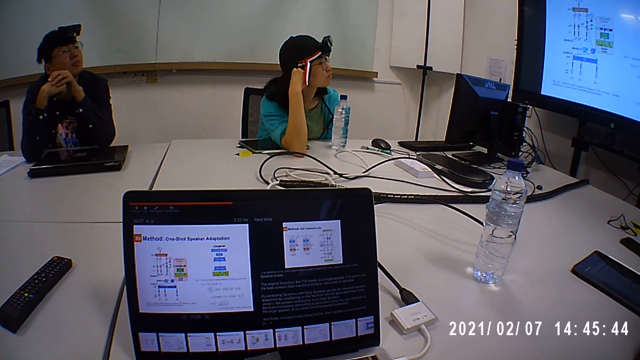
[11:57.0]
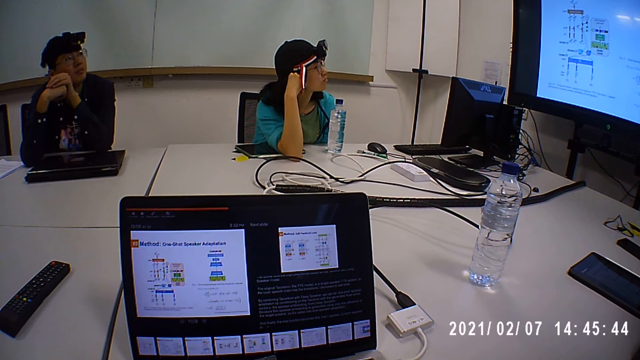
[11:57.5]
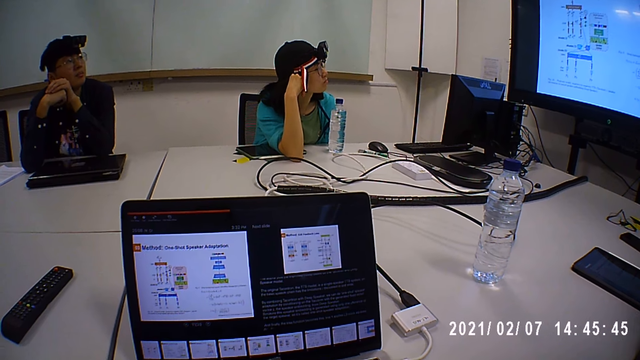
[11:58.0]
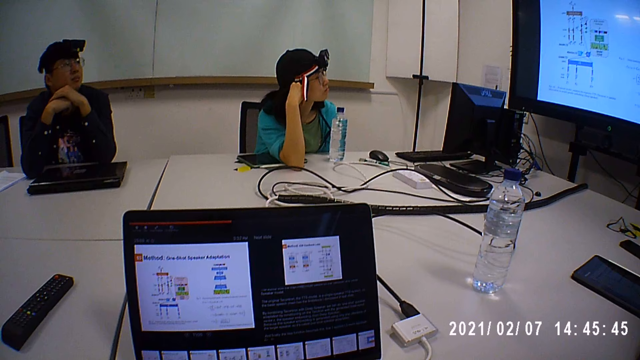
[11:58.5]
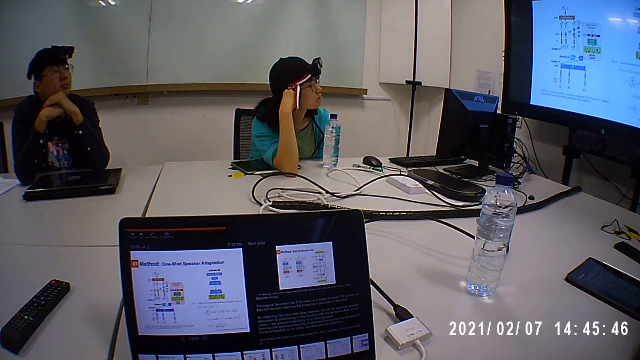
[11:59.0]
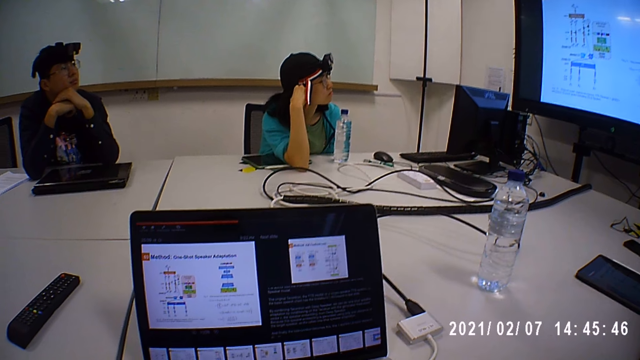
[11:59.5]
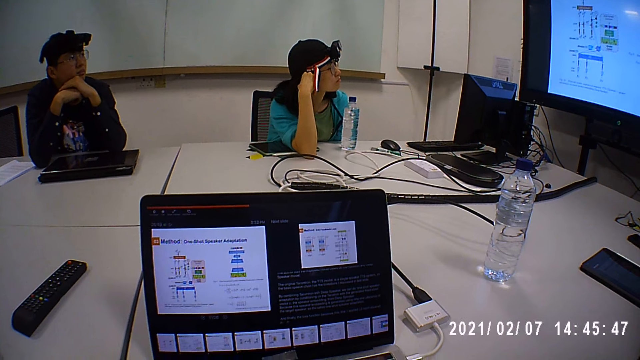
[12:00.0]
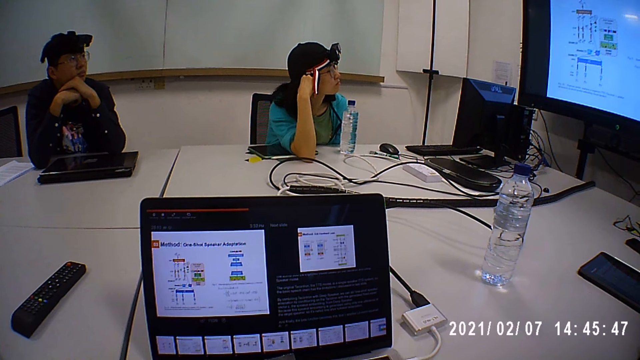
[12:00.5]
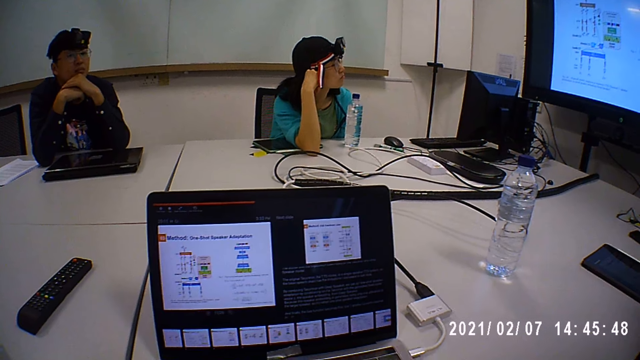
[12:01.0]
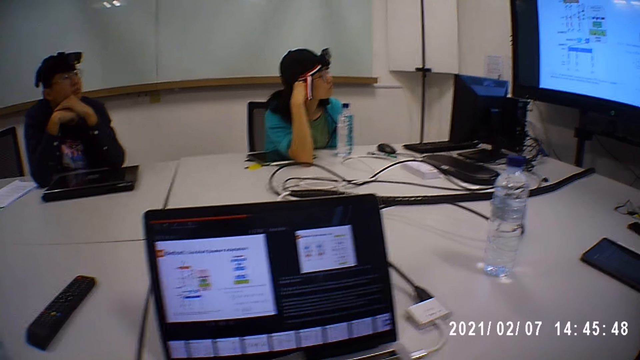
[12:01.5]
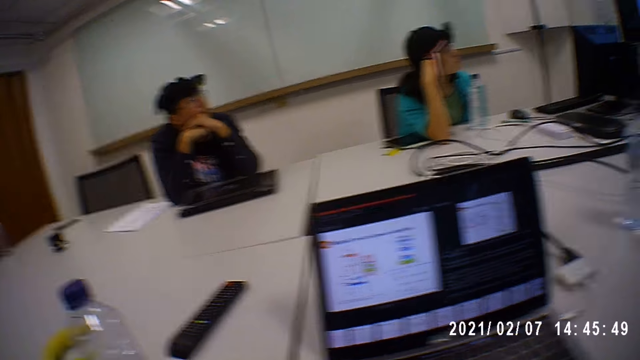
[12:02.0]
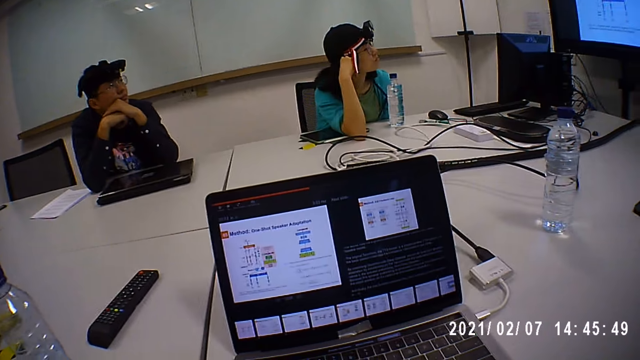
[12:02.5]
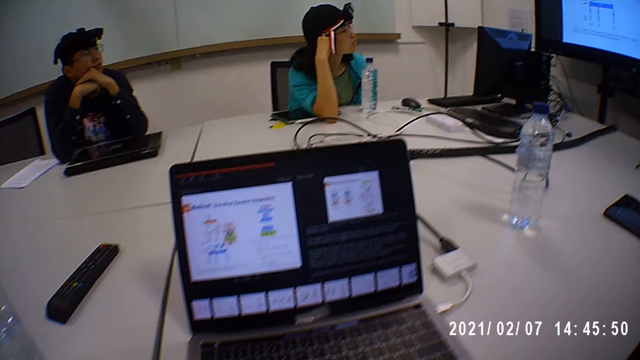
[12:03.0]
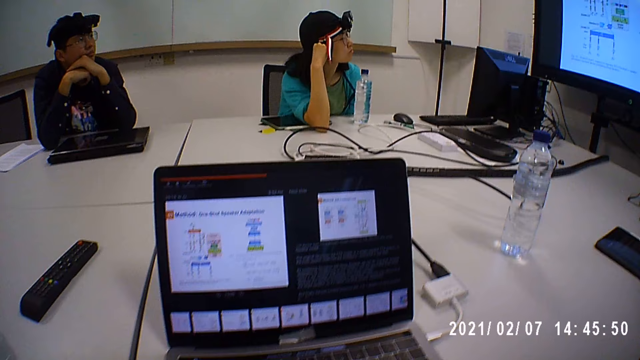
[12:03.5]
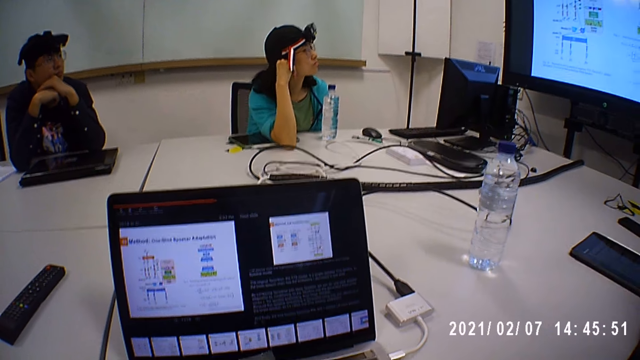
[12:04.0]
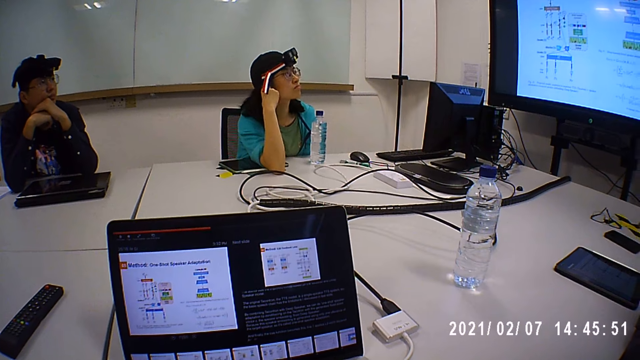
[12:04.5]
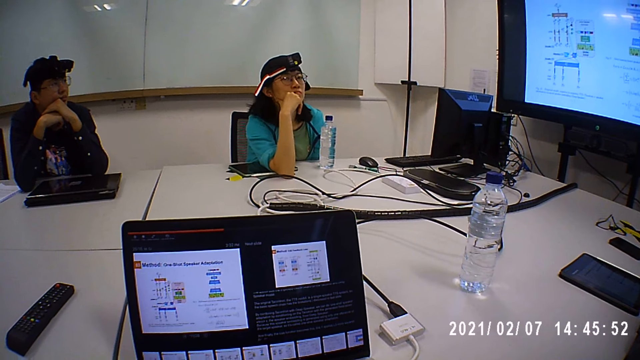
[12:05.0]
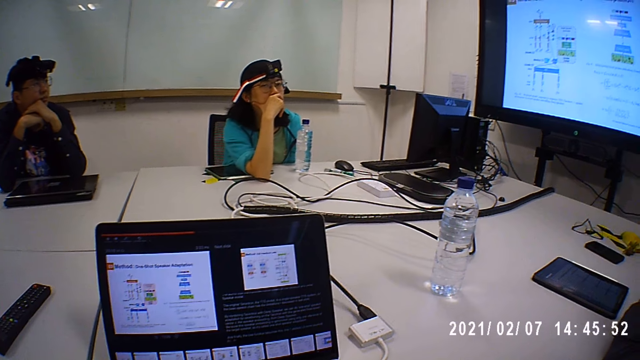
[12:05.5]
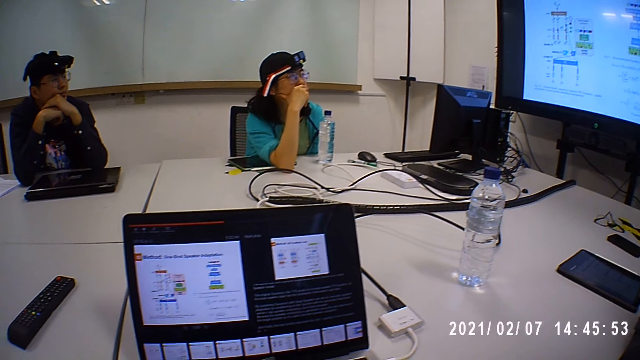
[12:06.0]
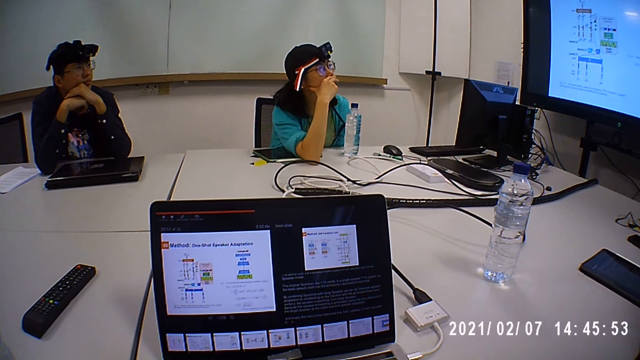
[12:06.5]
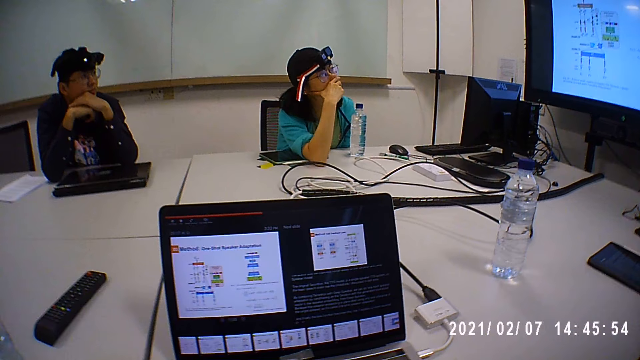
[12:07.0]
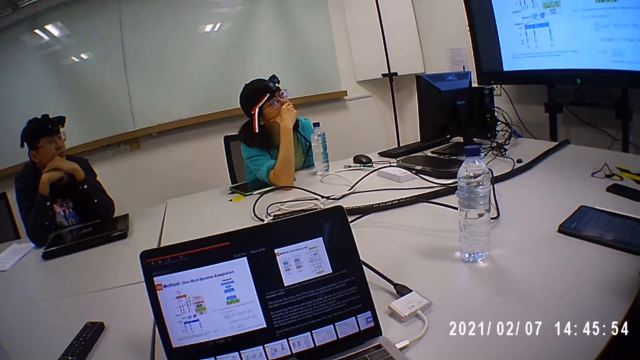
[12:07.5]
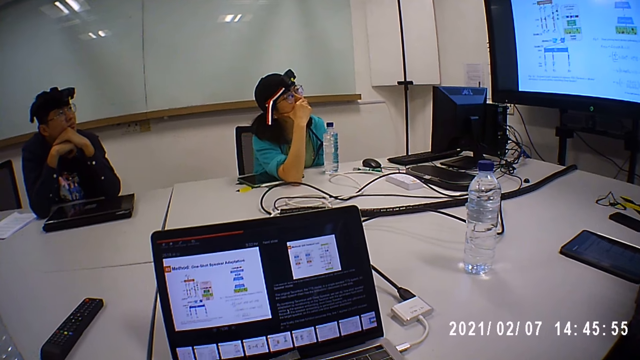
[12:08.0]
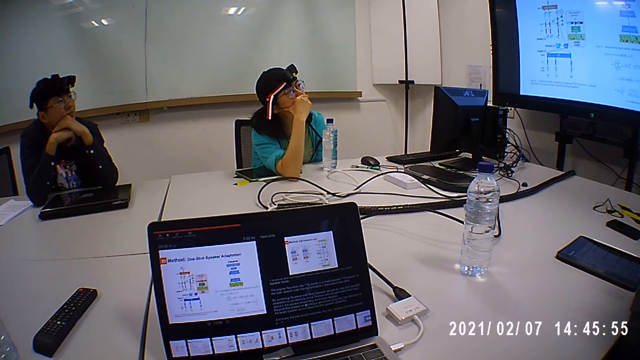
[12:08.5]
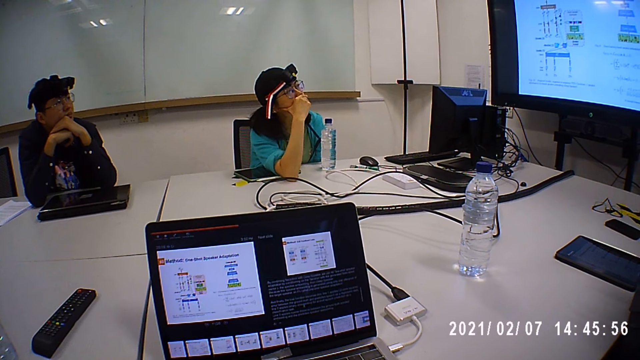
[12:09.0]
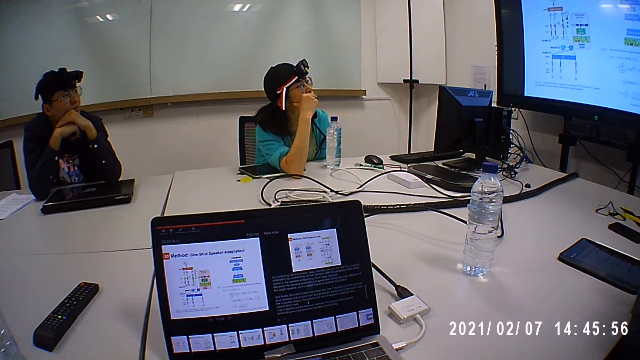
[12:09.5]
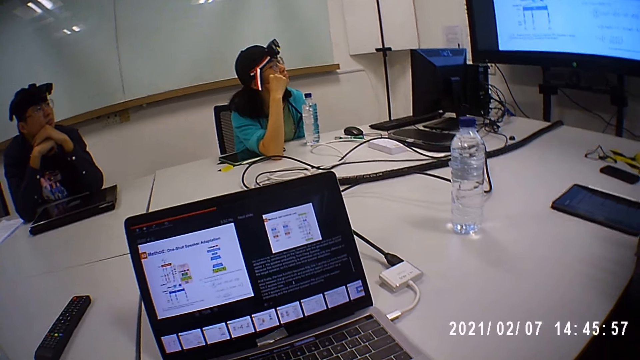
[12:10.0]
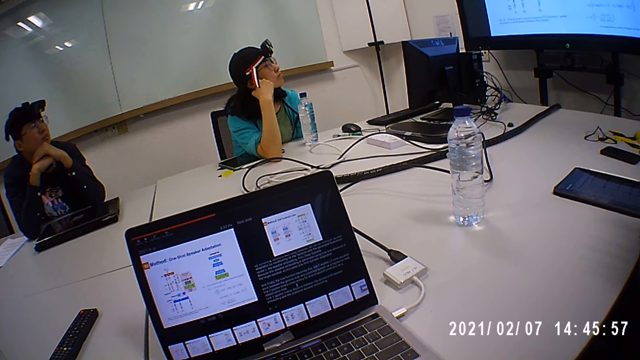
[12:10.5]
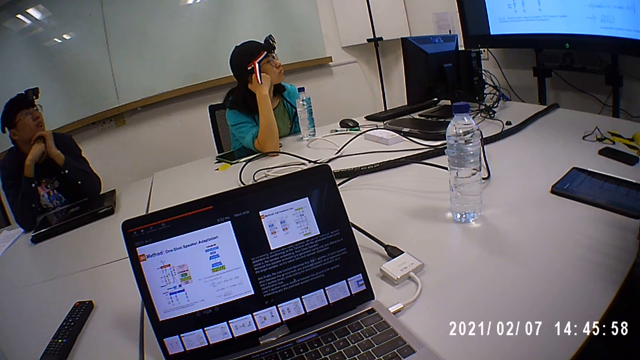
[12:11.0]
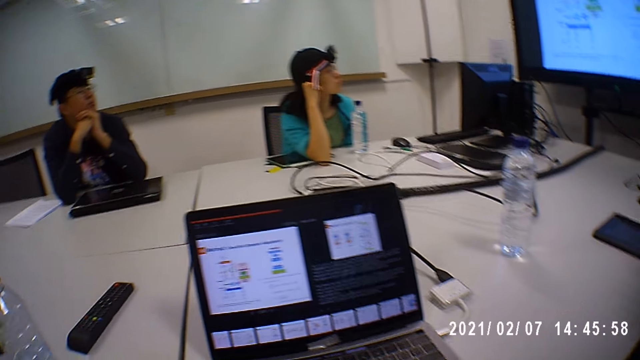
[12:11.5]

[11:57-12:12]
A man moves a little. A woman turns a little and looks on the screen.

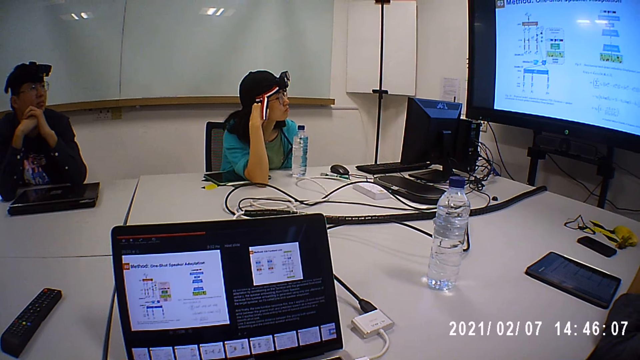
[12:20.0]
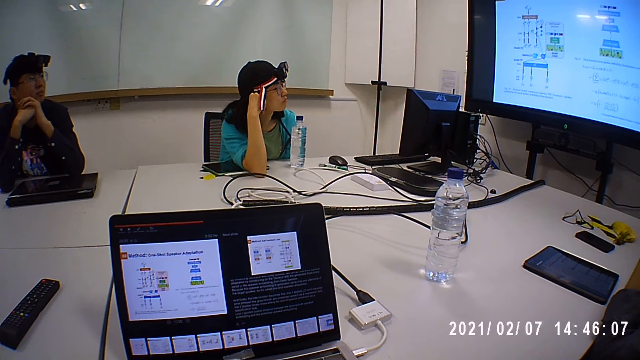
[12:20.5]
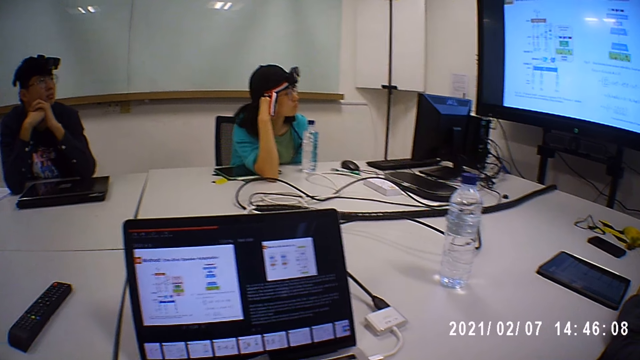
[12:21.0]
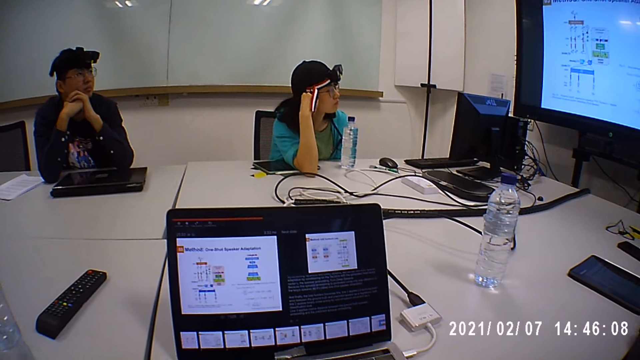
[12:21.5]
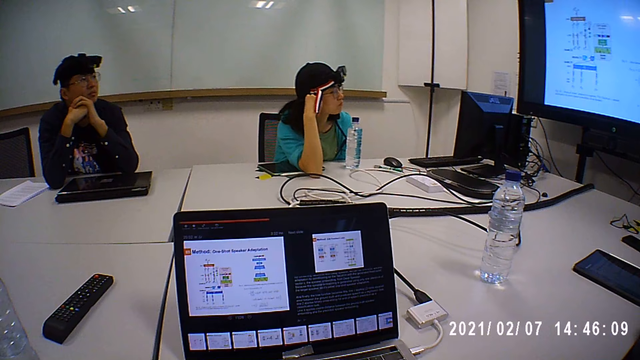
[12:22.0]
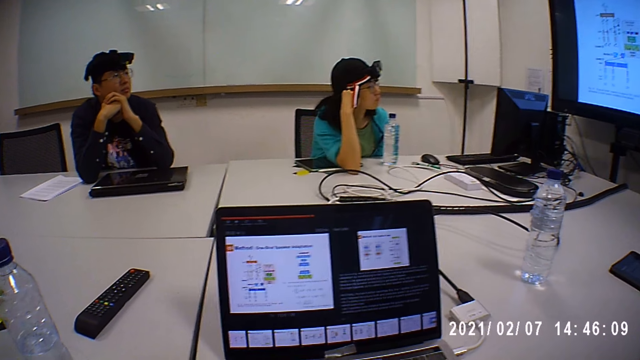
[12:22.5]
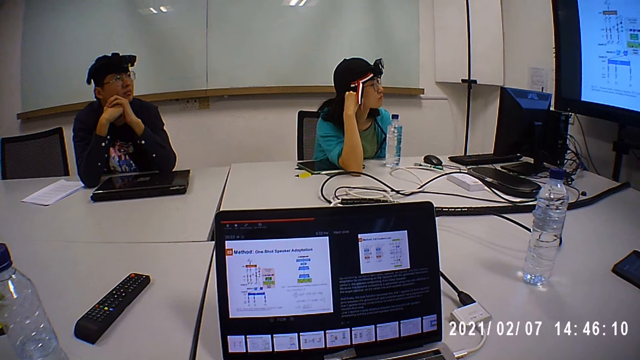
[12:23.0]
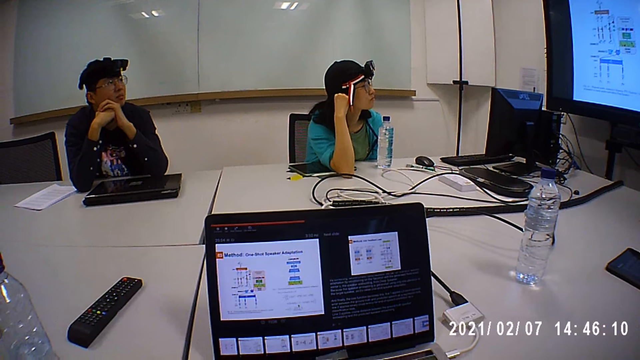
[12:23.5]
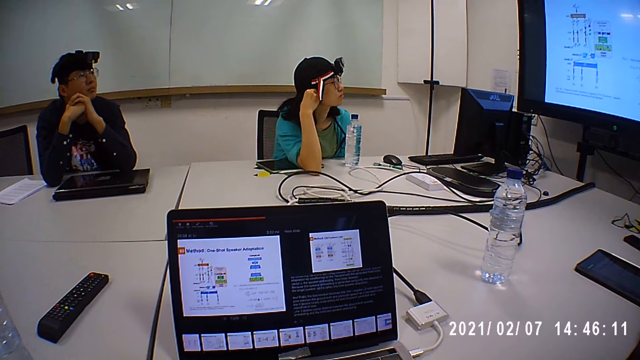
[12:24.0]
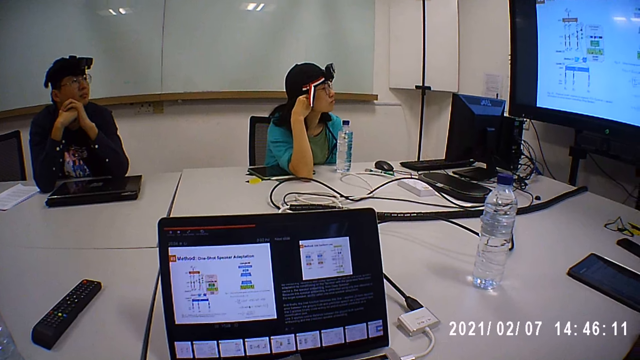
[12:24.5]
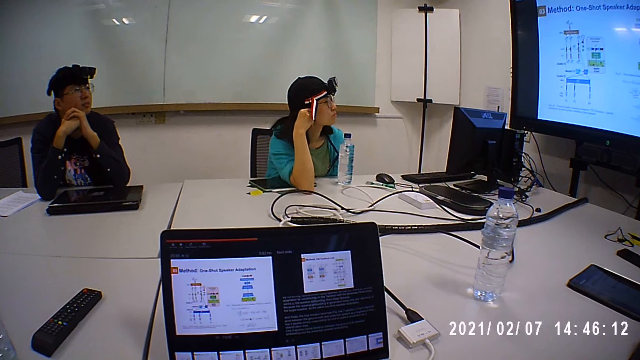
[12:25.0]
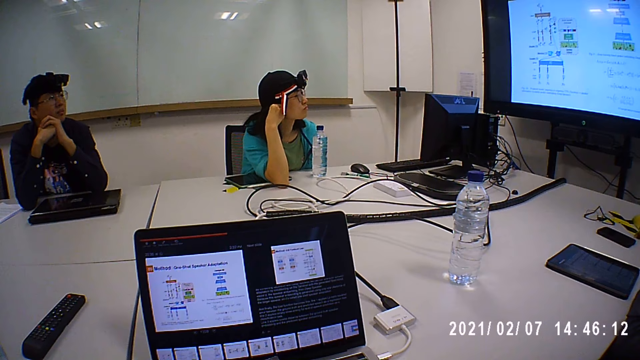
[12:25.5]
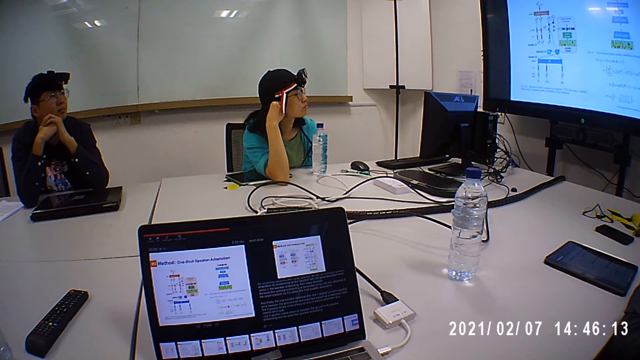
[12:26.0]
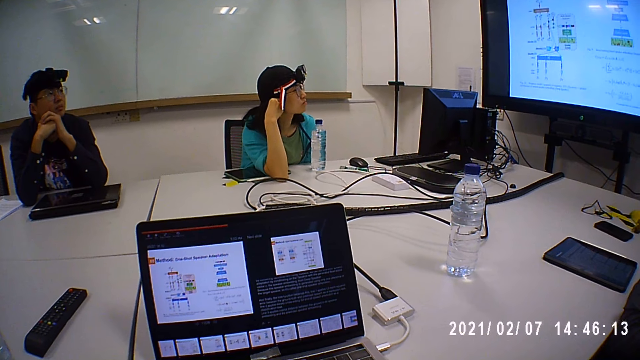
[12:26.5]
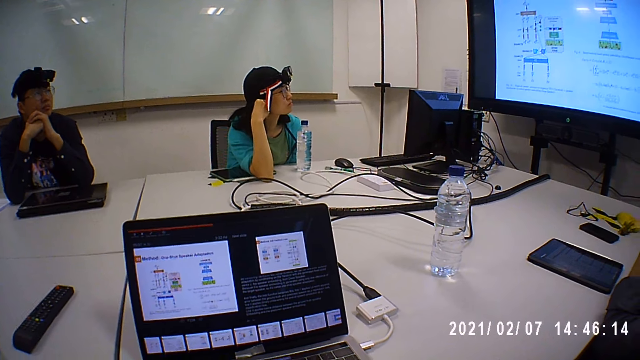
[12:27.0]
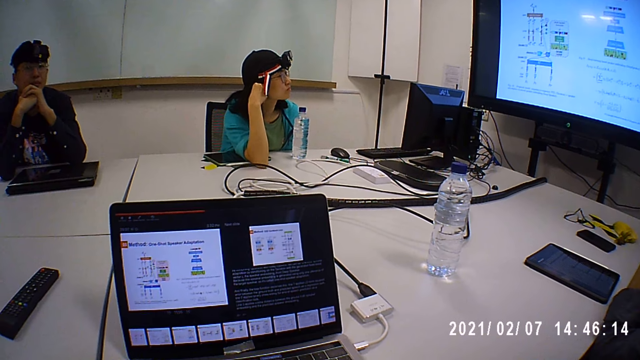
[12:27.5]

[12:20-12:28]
A man nods the head. A woman touches the right ear.
